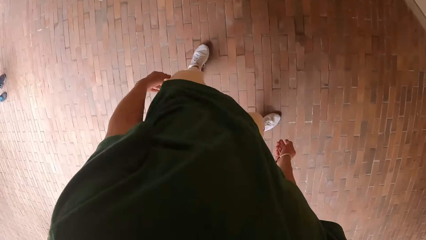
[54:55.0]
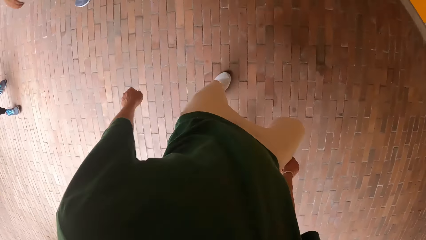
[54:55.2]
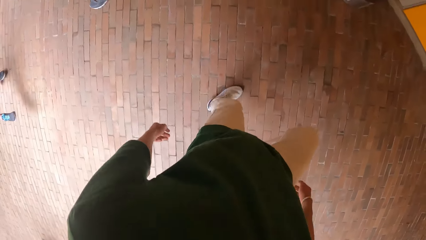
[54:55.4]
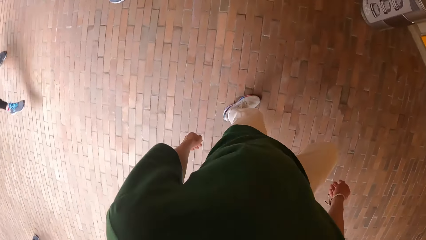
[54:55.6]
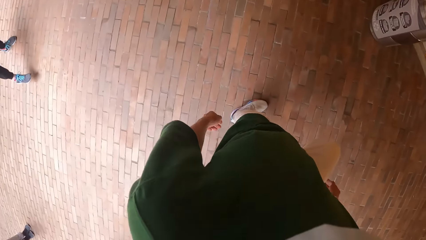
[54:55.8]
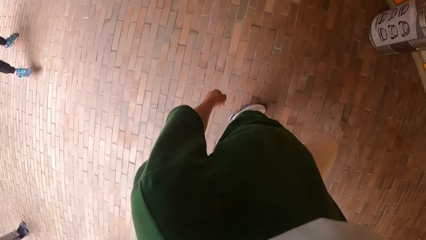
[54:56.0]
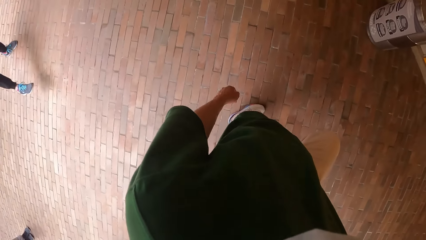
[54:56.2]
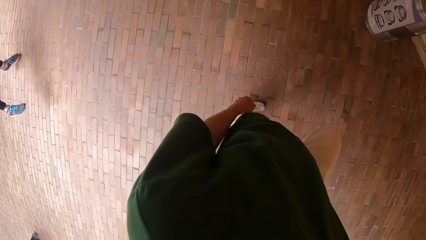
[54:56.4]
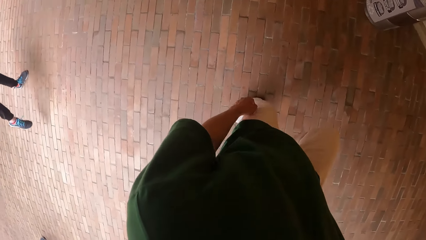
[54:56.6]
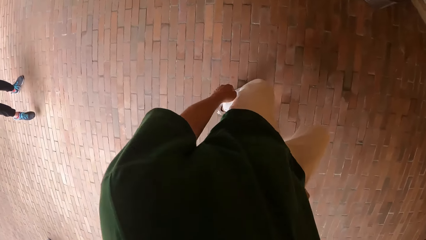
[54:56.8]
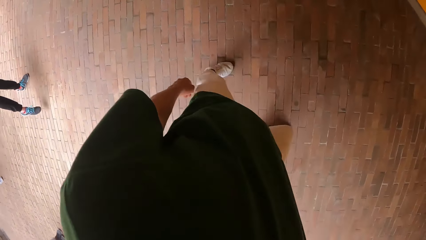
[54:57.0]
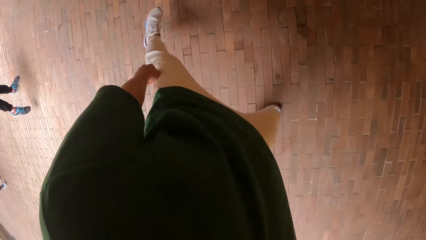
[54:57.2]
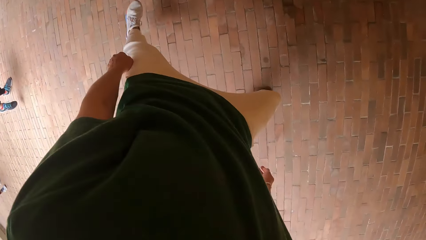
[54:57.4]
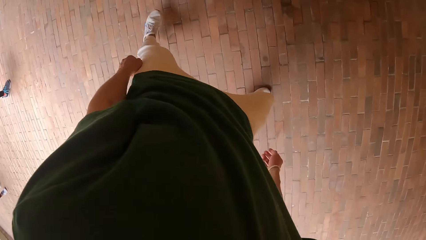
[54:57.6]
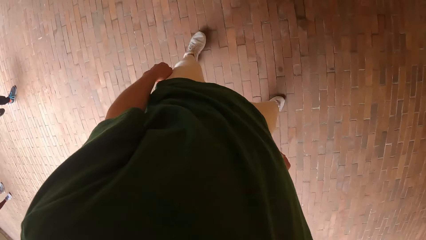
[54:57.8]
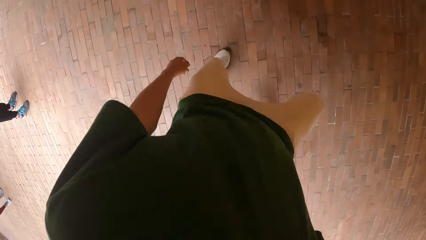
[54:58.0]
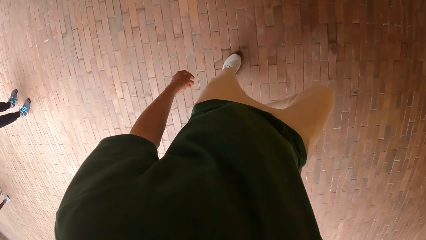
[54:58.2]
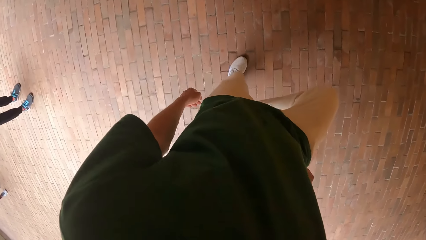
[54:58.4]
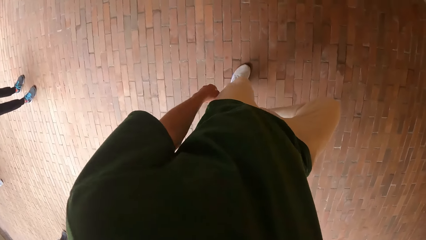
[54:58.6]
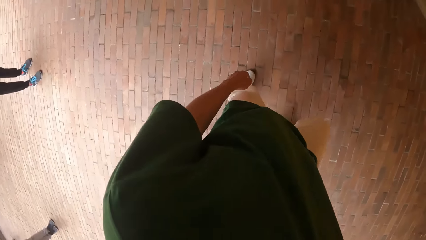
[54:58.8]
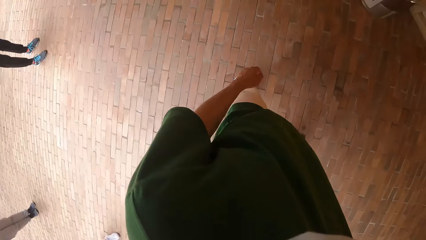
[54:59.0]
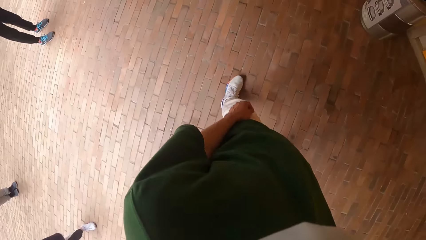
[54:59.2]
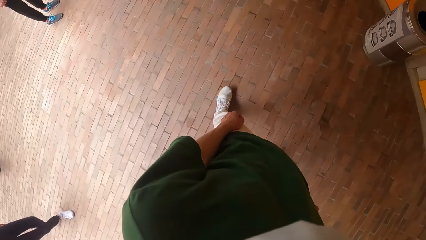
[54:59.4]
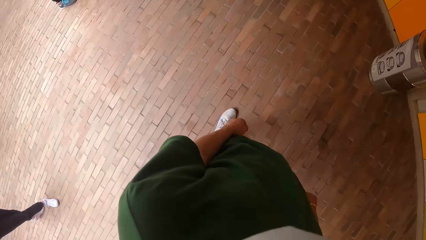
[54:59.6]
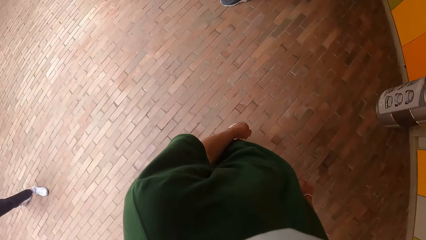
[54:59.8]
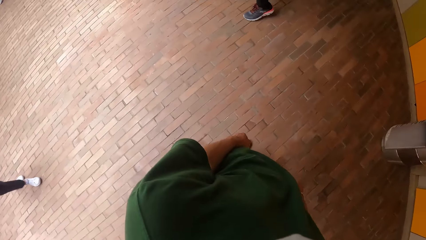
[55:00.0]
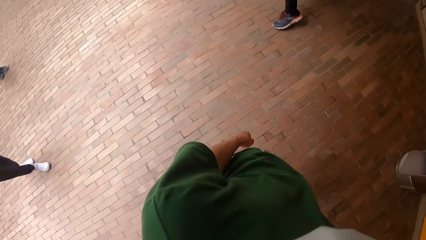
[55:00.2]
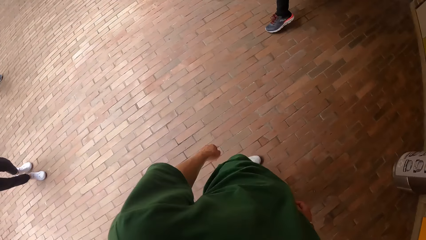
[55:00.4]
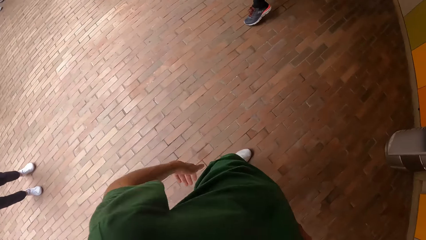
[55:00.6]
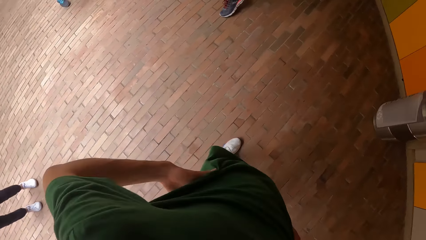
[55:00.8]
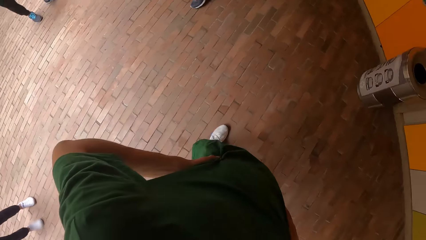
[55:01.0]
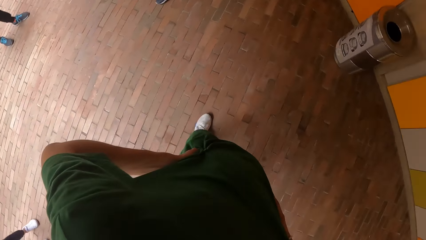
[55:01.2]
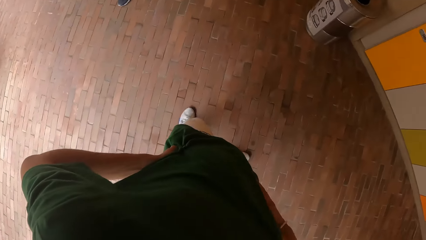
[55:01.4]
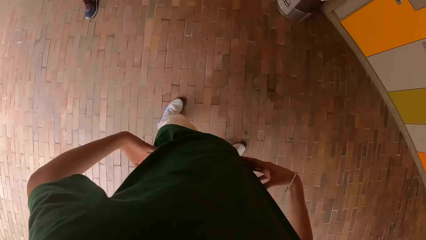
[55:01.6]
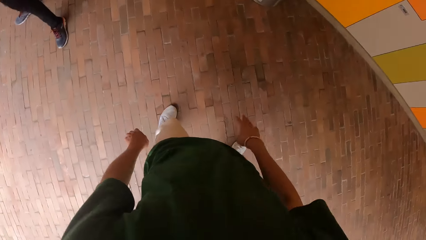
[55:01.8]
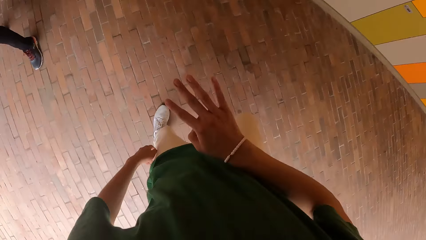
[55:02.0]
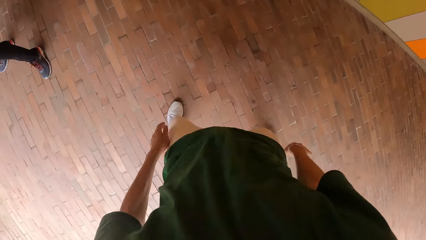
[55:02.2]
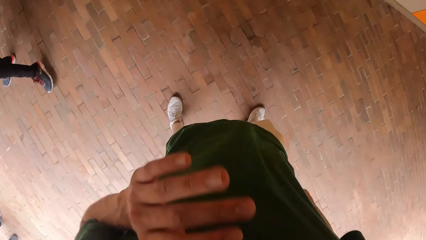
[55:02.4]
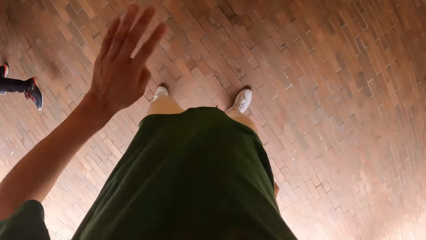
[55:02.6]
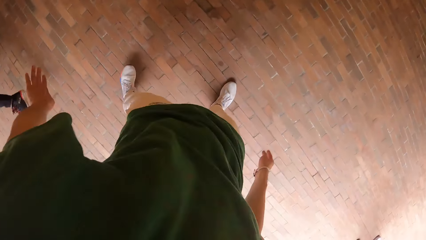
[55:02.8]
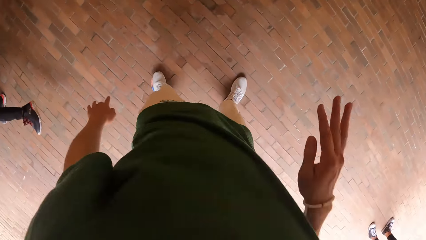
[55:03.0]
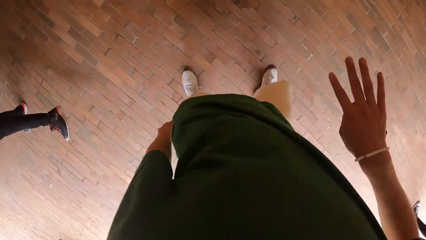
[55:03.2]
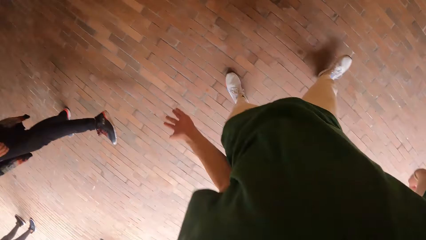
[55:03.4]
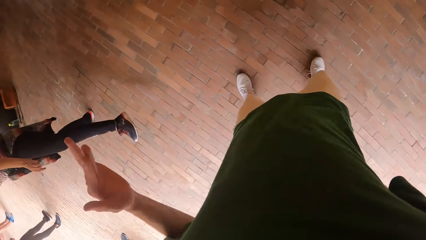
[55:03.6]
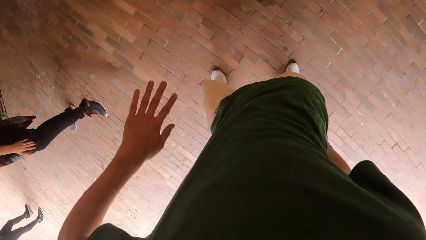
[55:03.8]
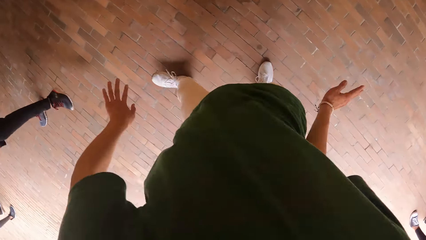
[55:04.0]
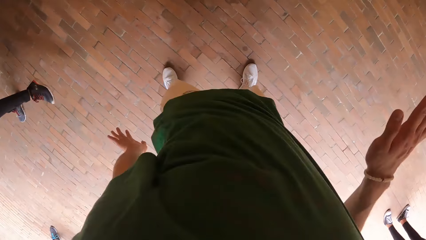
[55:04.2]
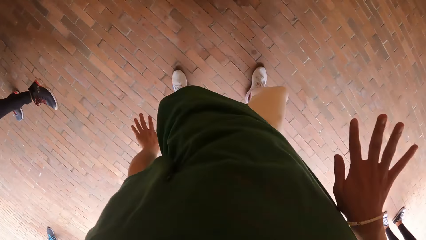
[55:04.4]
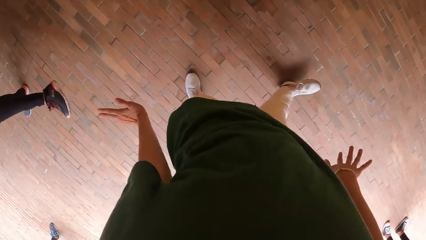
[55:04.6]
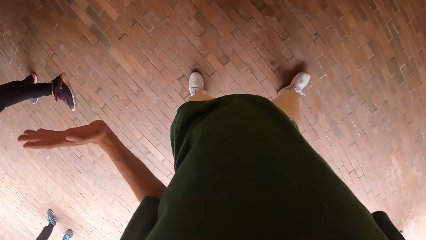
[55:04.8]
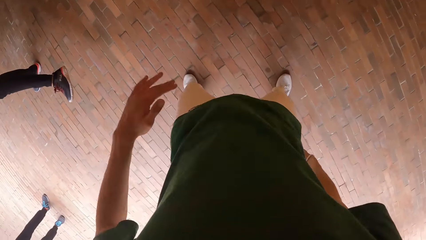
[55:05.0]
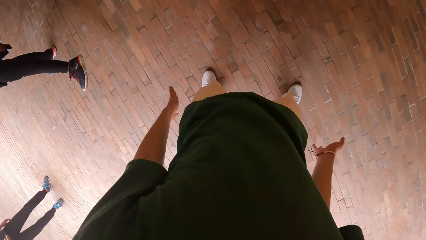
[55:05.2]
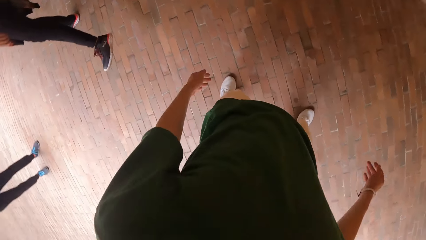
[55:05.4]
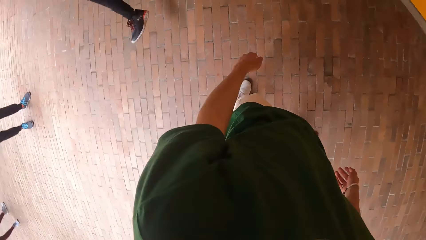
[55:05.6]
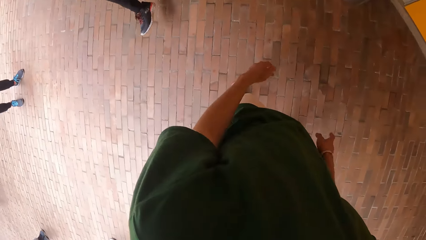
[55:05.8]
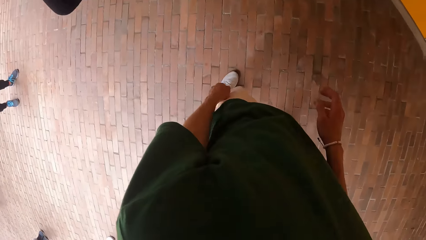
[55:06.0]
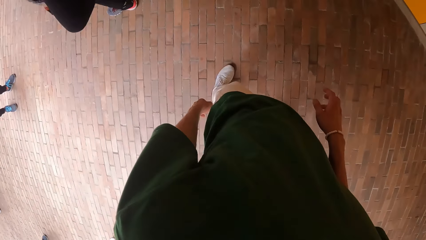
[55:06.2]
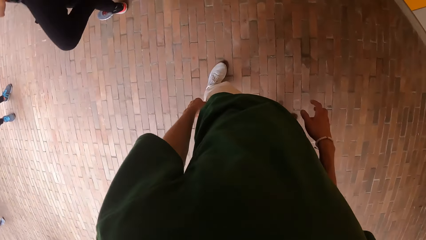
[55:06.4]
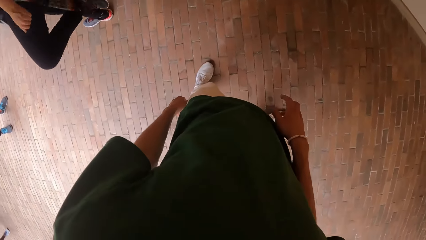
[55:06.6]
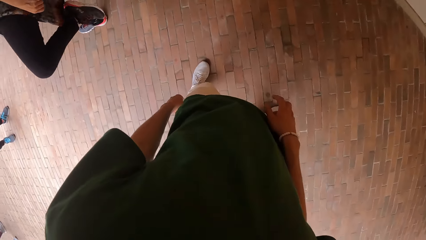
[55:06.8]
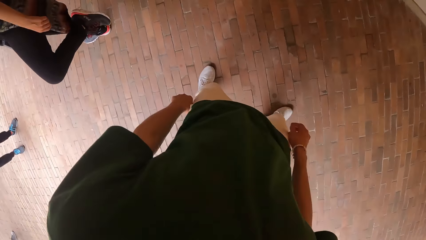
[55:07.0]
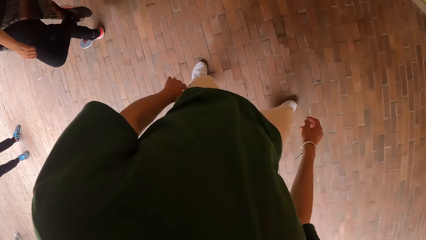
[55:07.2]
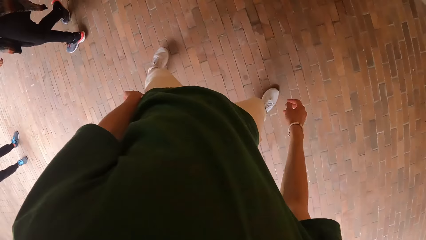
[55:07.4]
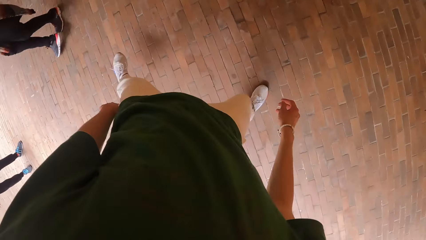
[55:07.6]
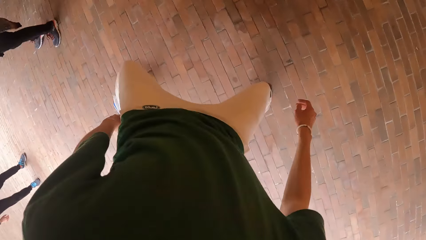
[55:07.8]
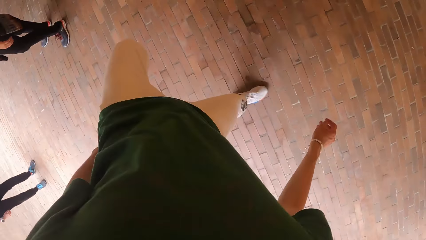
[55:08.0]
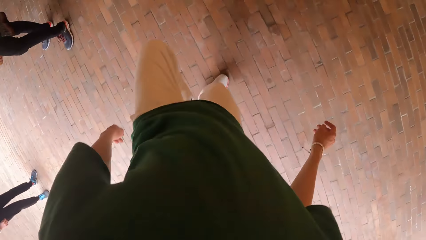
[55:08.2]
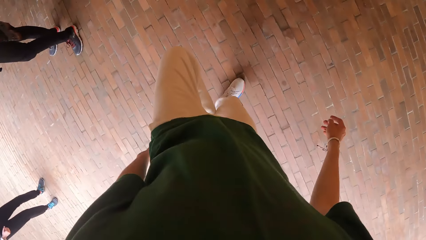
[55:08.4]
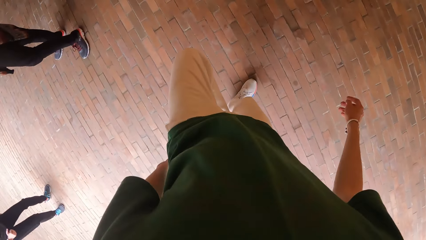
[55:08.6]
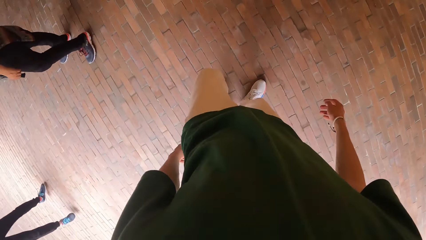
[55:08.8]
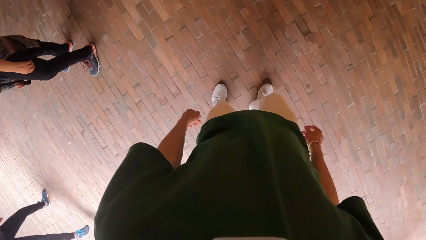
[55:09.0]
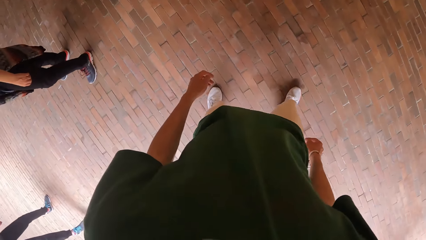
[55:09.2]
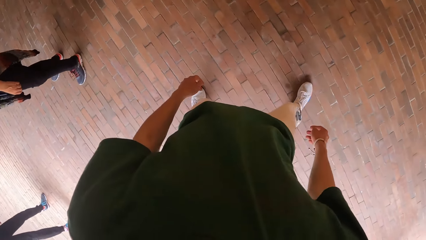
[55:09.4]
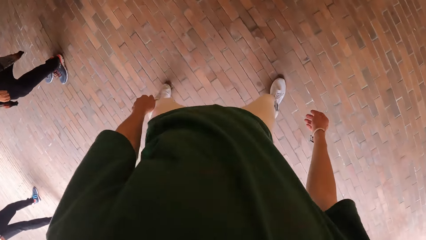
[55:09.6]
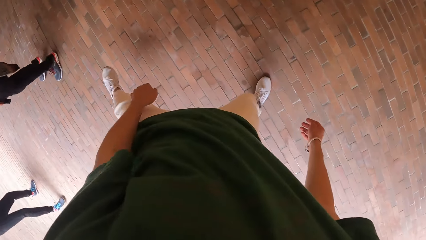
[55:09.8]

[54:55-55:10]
The camera wearer works out. They dance.
